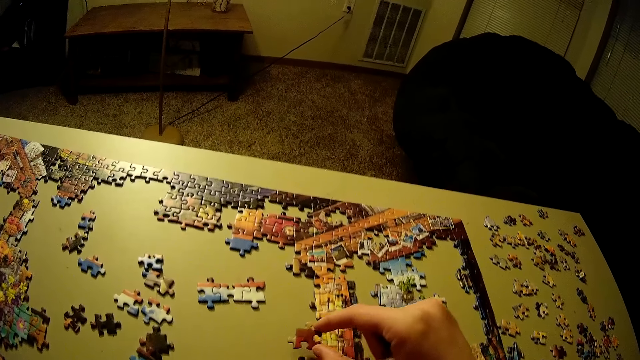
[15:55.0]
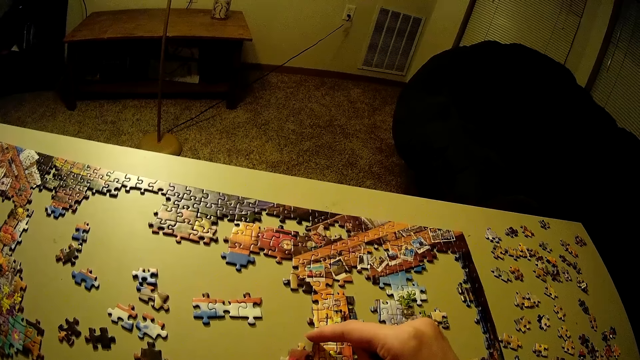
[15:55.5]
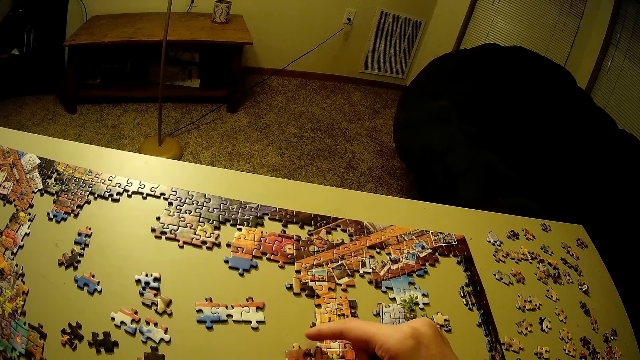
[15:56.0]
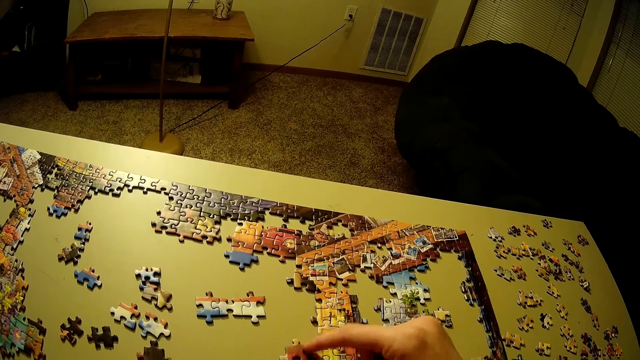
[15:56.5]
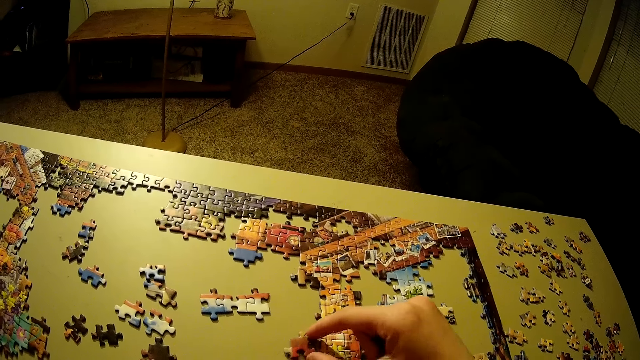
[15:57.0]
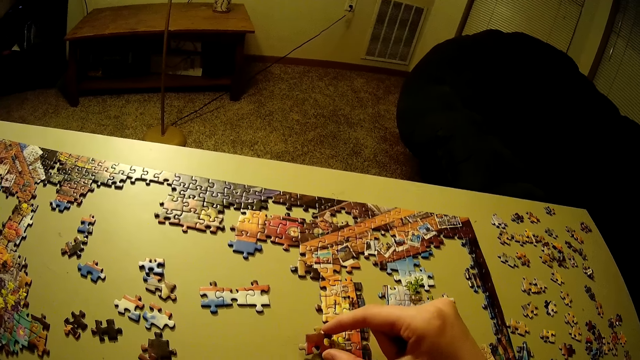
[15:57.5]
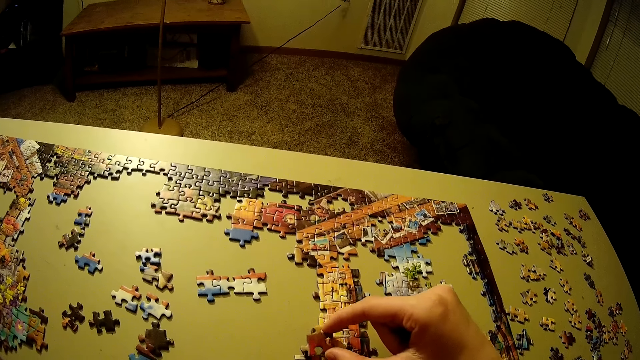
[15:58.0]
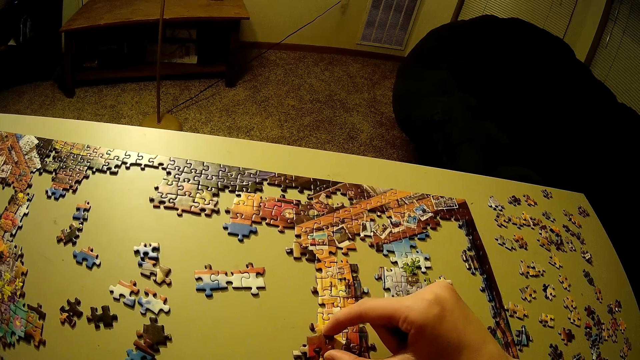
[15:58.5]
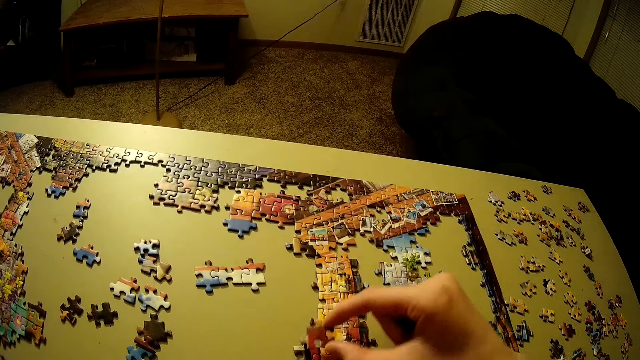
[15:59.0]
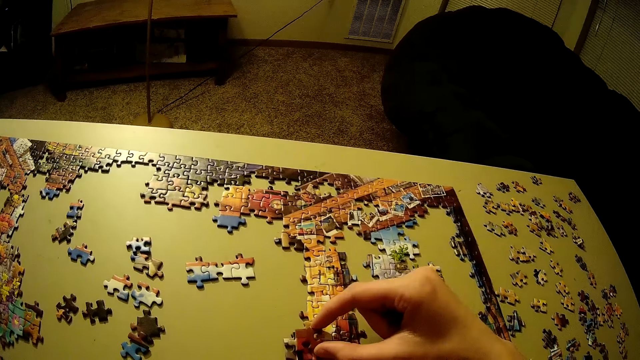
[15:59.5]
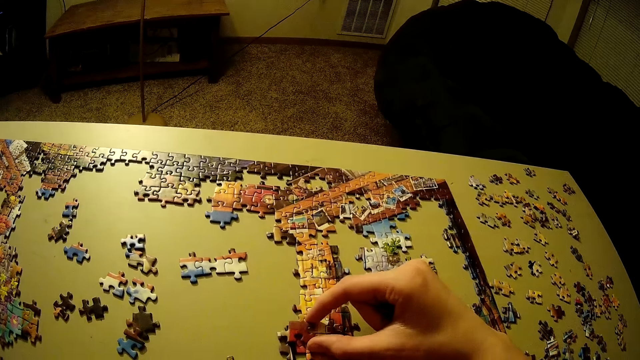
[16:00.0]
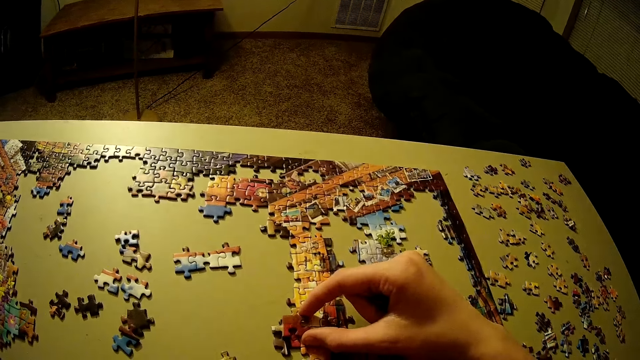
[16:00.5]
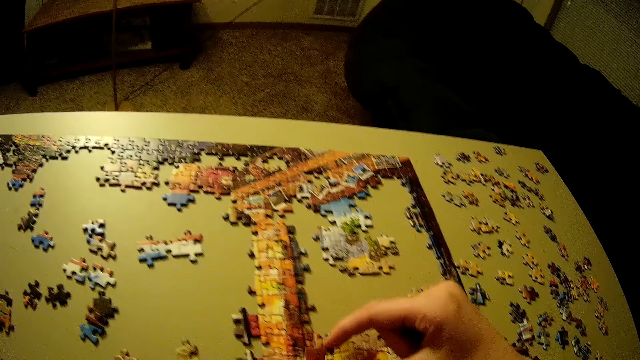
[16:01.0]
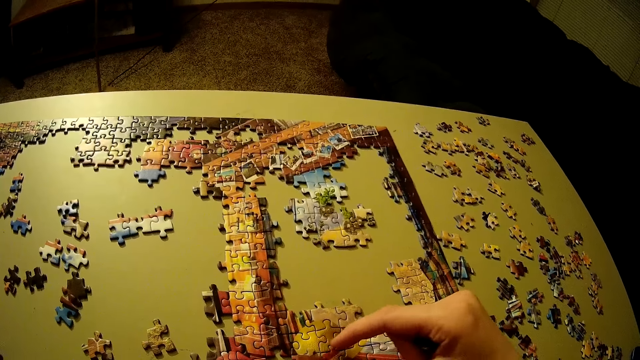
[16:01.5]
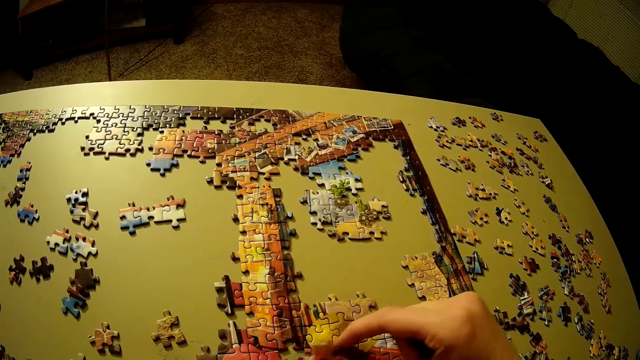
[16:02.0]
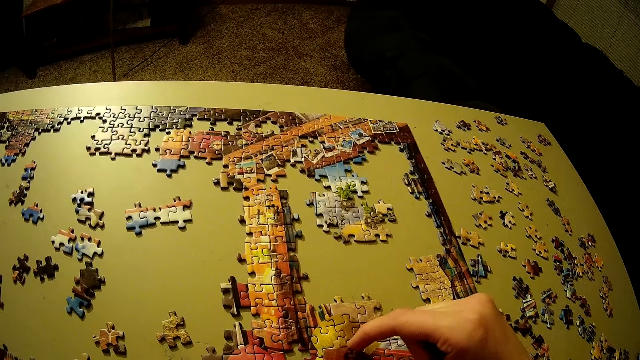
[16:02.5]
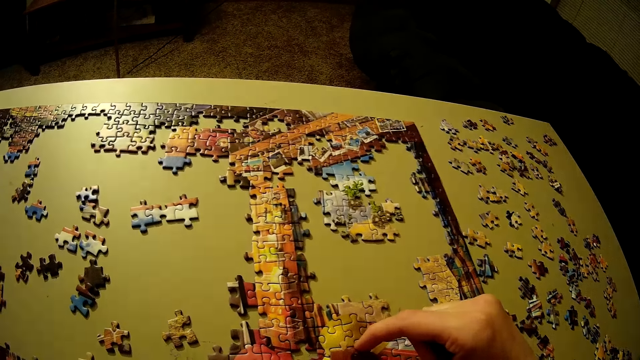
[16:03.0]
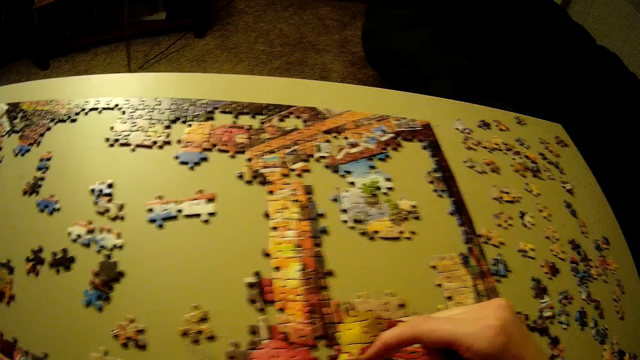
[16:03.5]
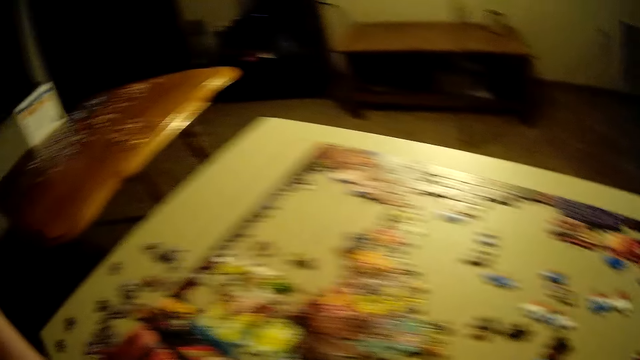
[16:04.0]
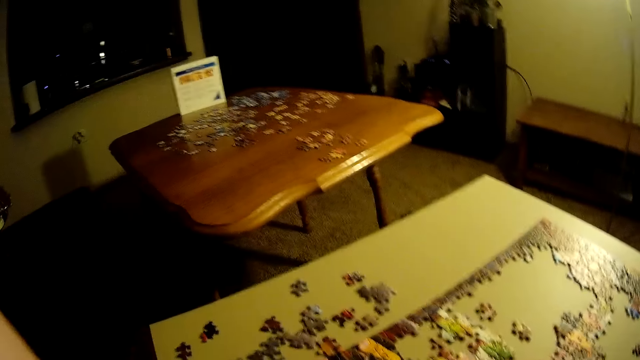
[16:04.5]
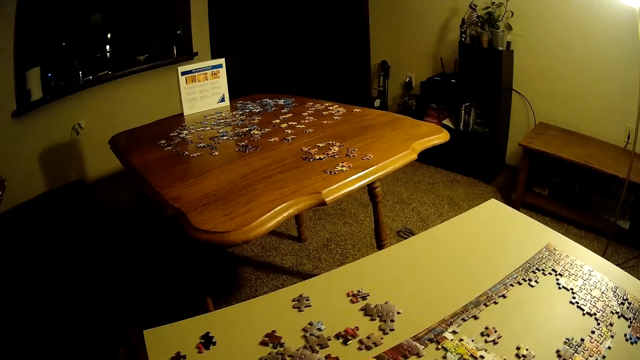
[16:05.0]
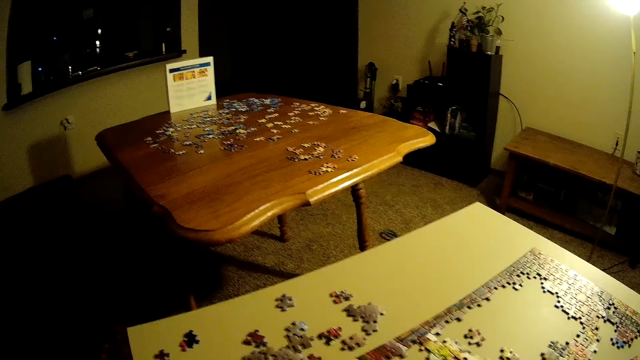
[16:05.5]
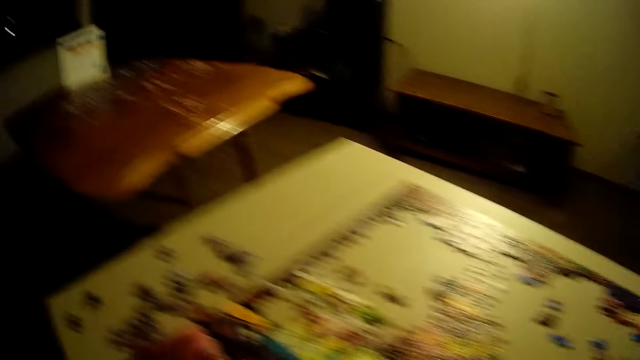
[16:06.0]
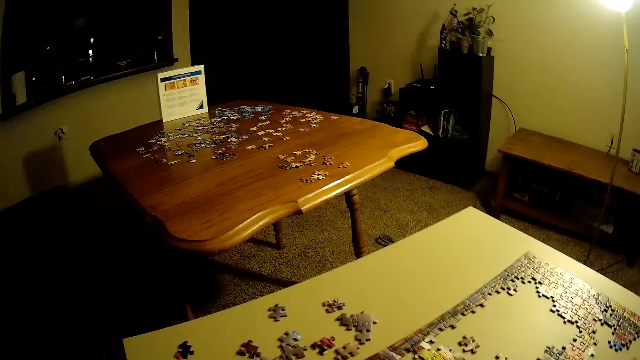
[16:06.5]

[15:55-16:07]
The camera wearer puts the puzzle piece on a pattern. They adjust the piece of the puzzle on the table. They join the piece of the puzzle together with the other pieces on the table.

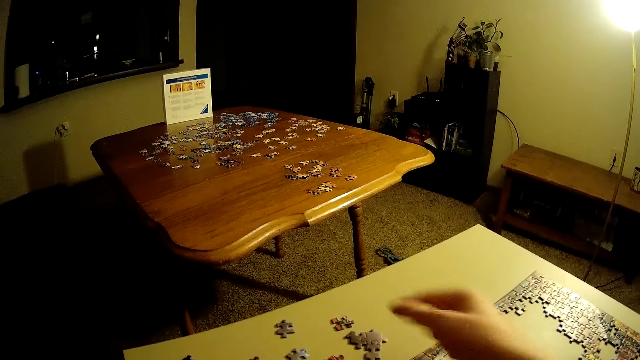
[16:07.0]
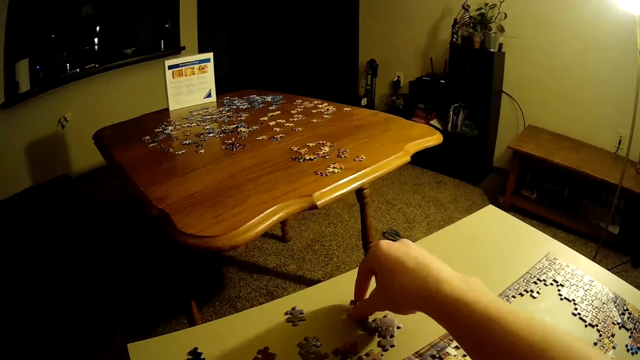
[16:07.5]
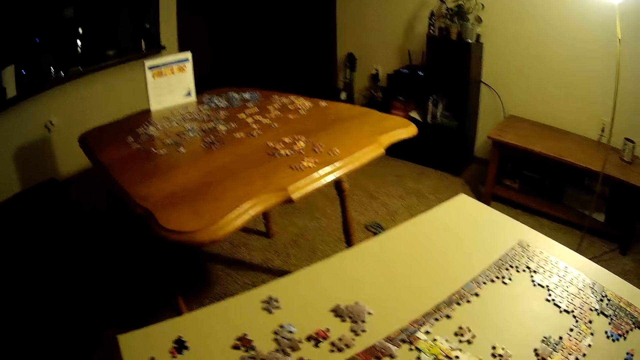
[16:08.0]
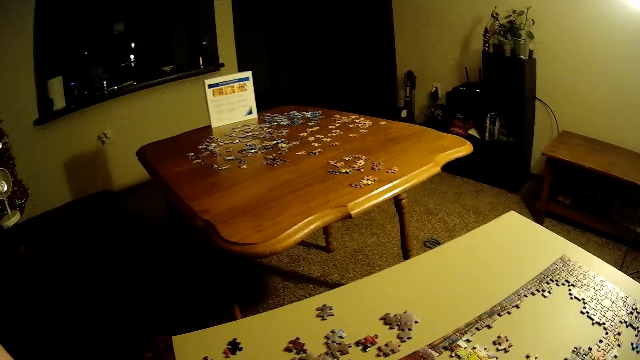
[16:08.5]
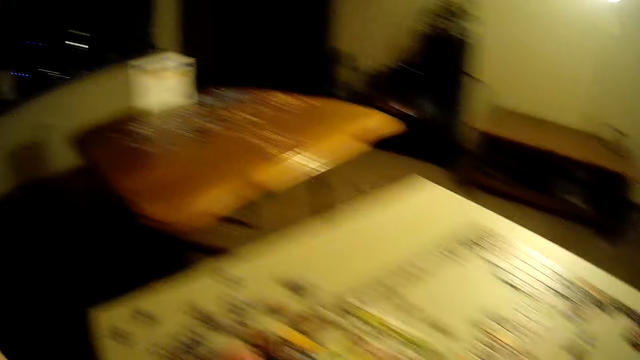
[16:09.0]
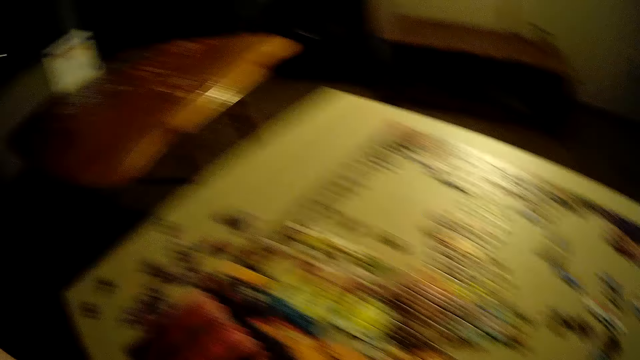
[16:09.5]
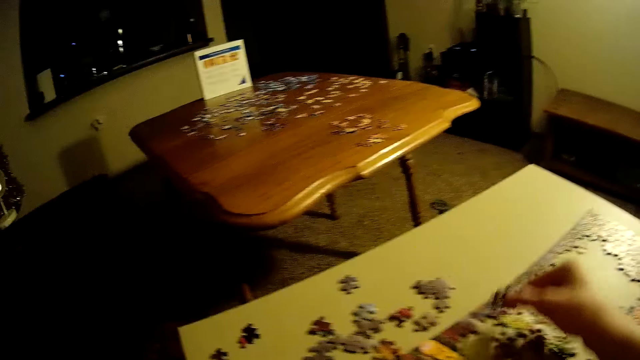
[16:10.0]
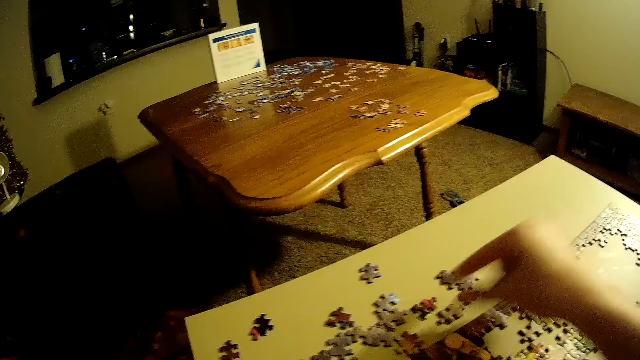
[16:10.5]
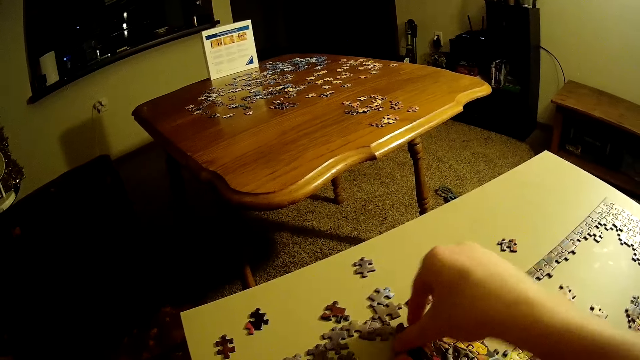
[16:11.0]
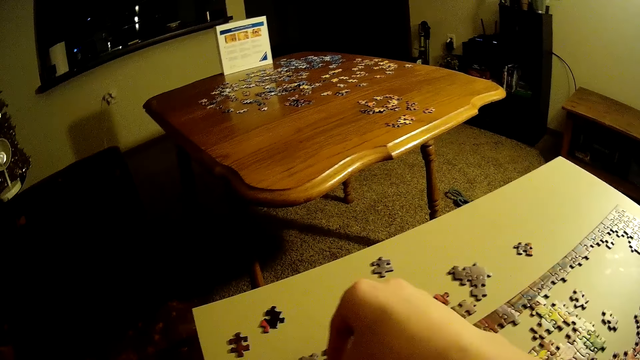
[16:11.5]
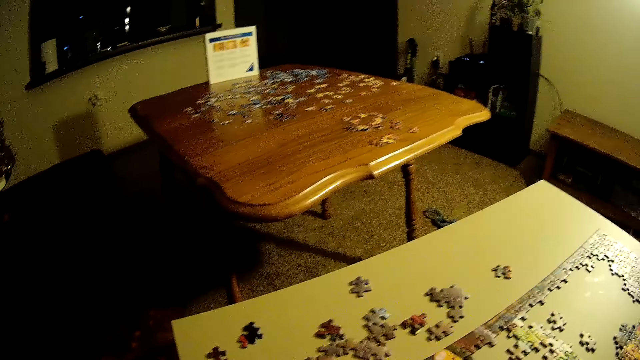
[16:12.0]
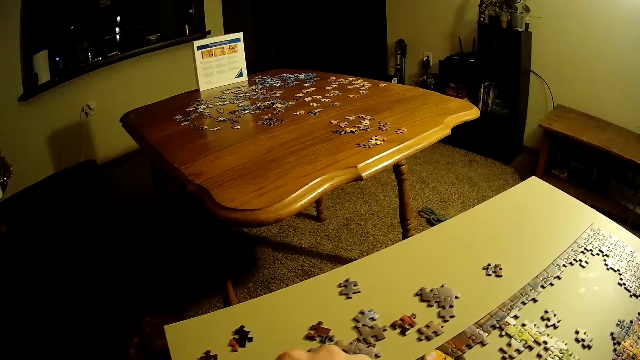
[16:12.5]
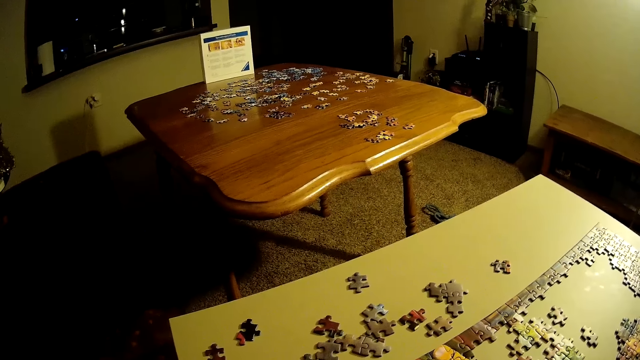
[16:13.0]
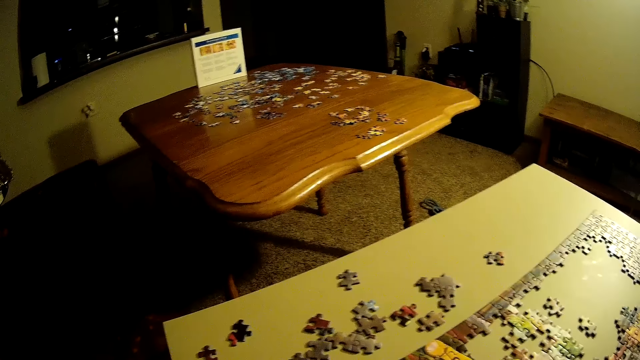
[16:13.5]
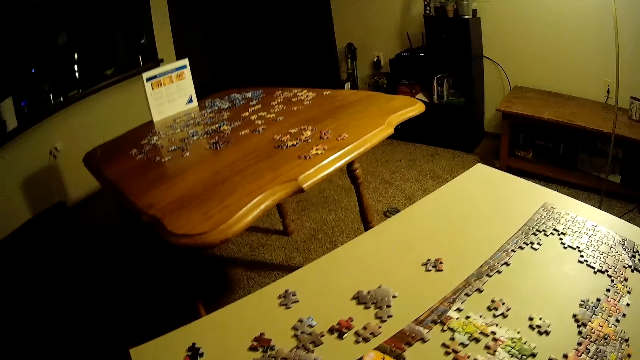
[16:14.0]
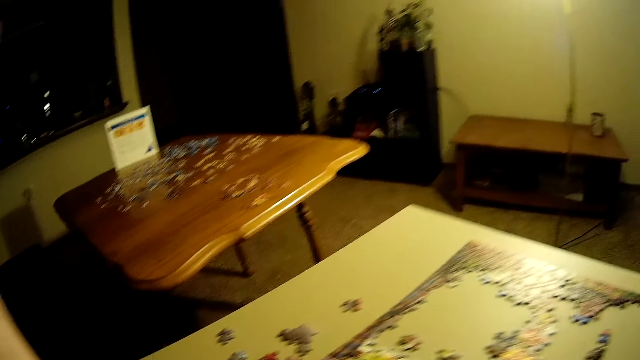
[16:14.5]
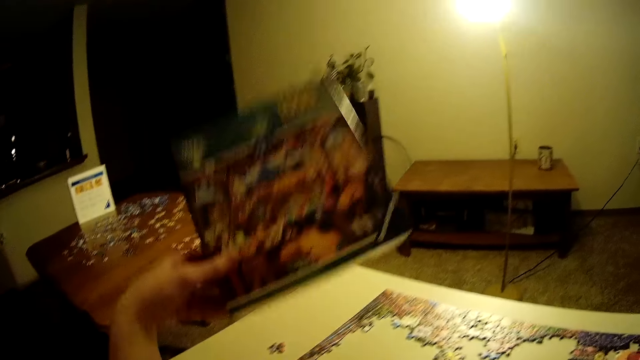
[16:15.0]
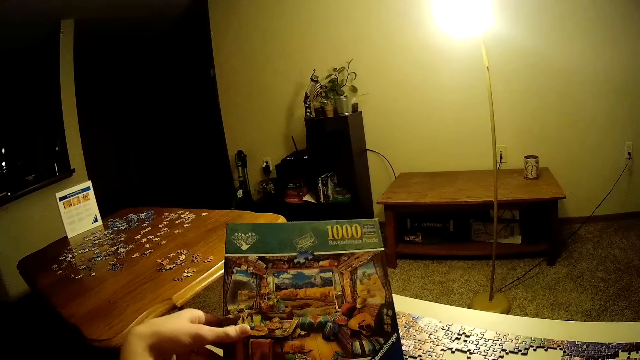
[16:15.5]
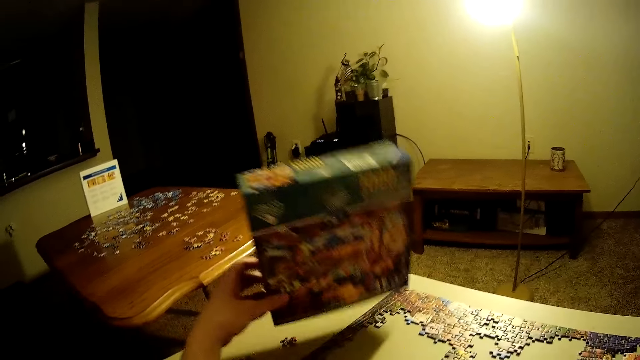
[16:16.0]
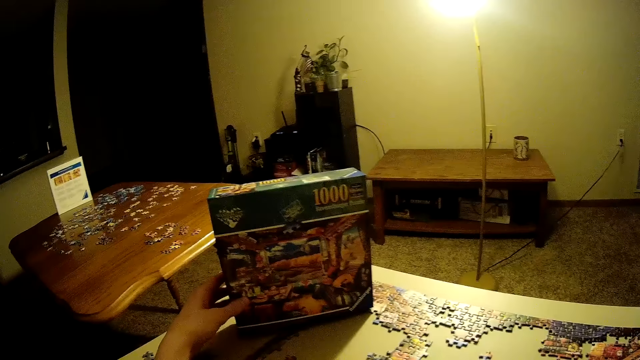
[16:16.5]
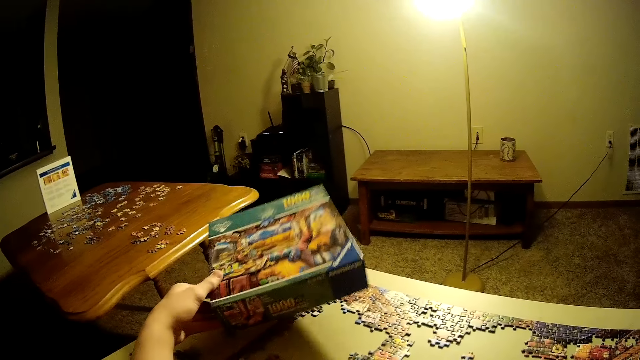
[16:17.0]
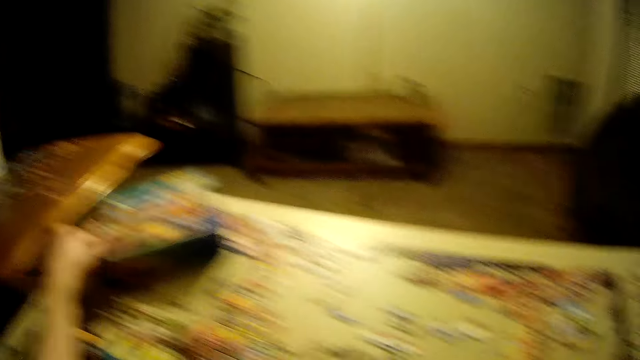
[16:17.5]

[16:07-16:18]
The camera wearer picks up another piece of the puzzle on the left side of the table. He picks up another piece of the puzzle on the left side of the table and returns the piece of the puzzle to the left side of the table. He looks at the box of the puzzle on his left hand. He puts the box on the table.
